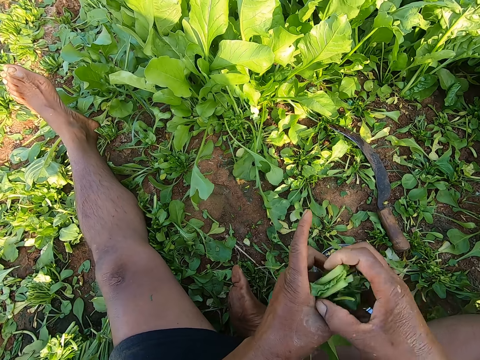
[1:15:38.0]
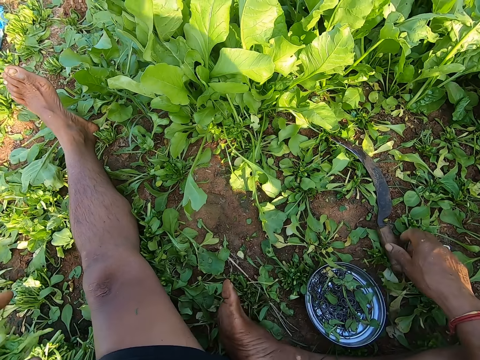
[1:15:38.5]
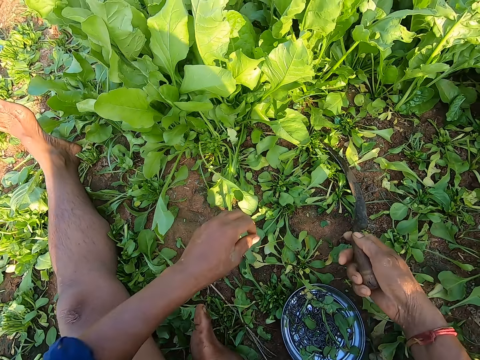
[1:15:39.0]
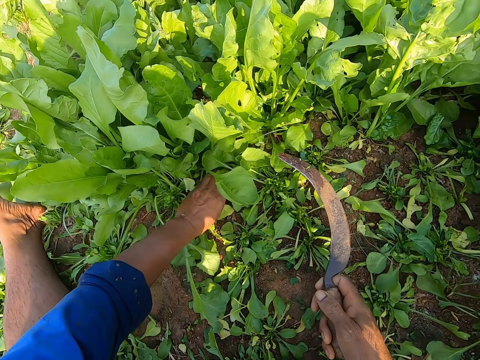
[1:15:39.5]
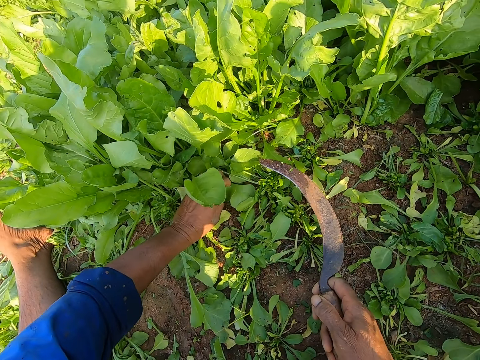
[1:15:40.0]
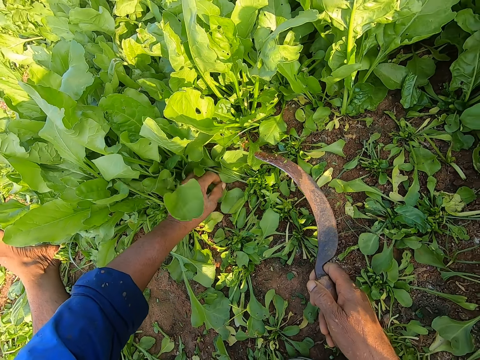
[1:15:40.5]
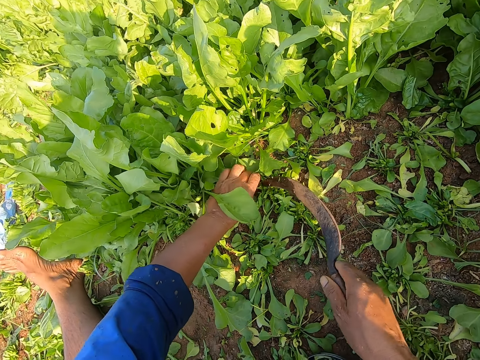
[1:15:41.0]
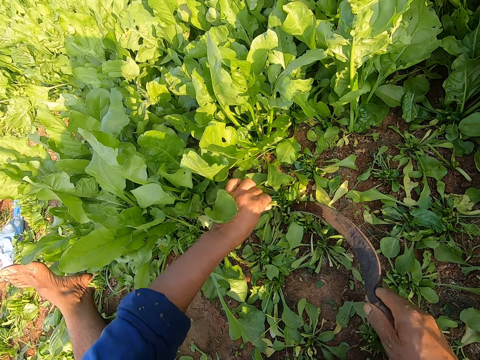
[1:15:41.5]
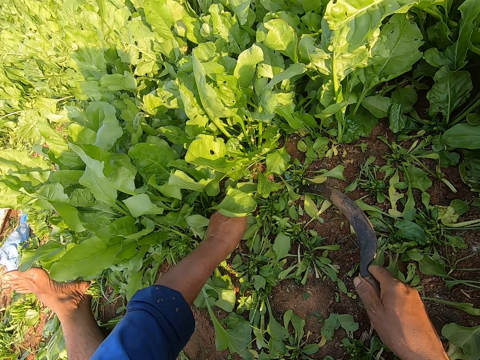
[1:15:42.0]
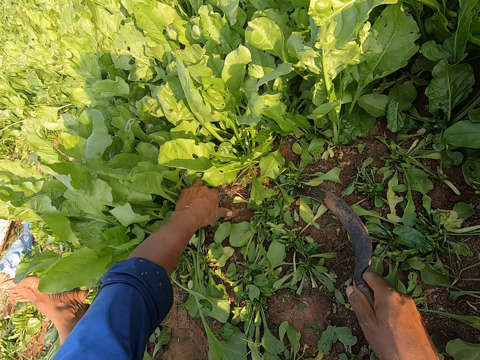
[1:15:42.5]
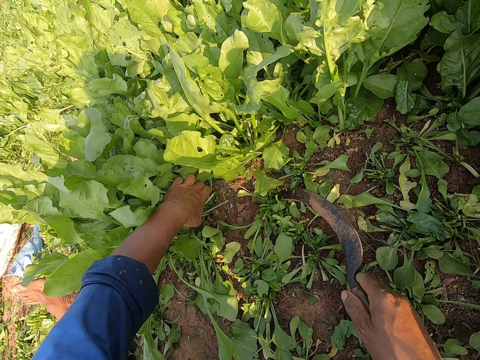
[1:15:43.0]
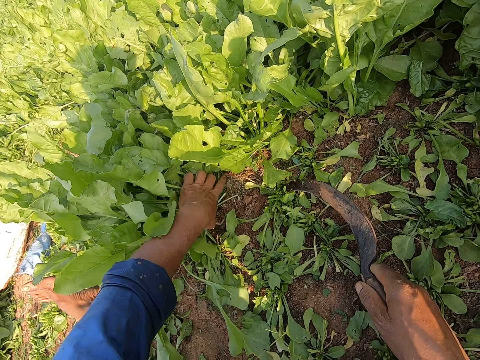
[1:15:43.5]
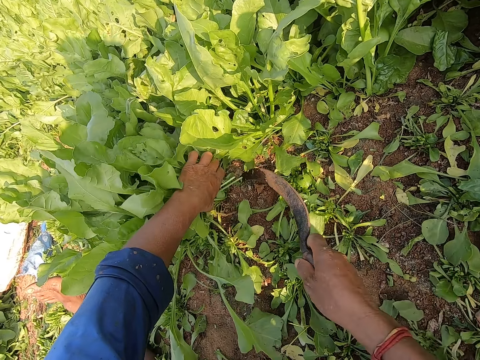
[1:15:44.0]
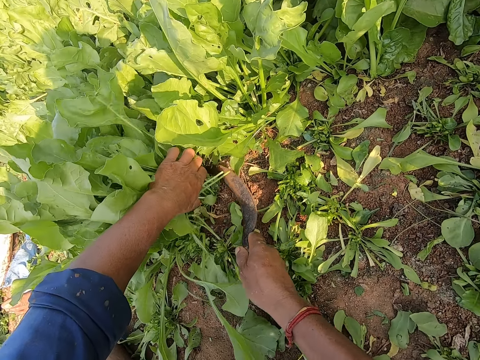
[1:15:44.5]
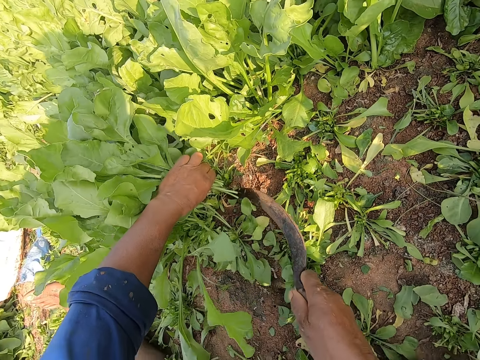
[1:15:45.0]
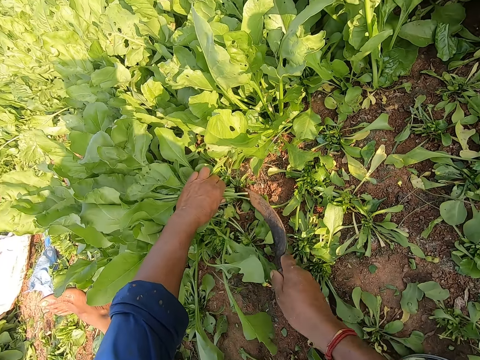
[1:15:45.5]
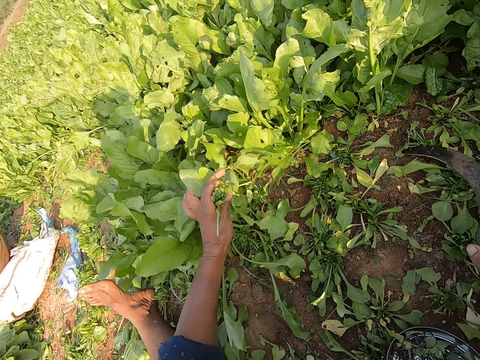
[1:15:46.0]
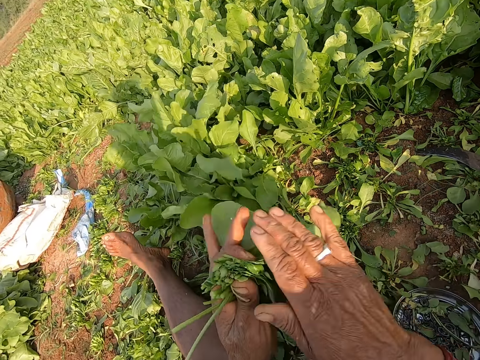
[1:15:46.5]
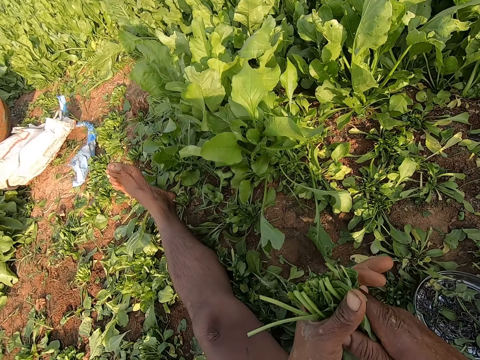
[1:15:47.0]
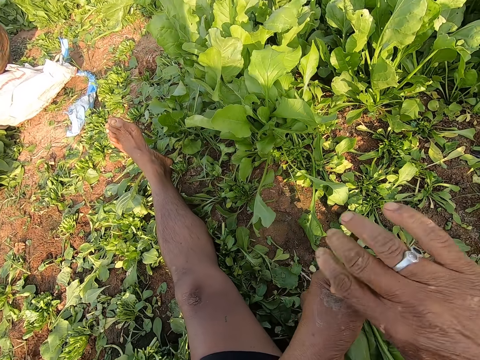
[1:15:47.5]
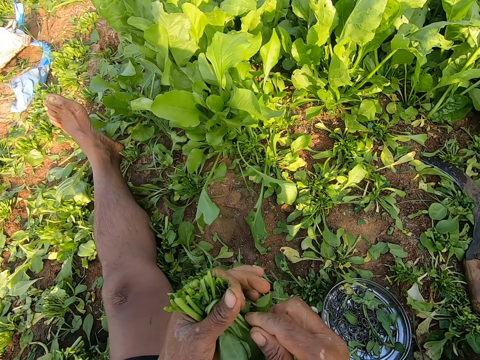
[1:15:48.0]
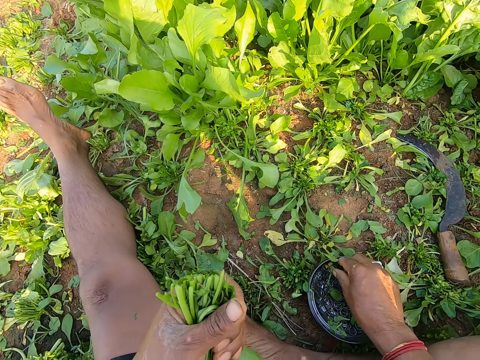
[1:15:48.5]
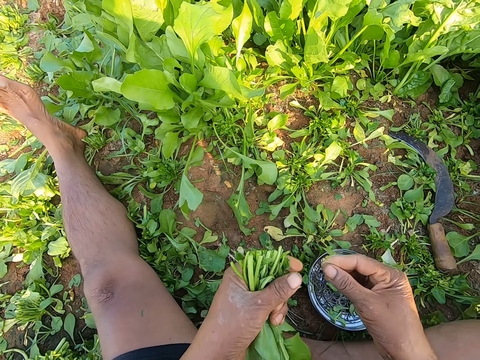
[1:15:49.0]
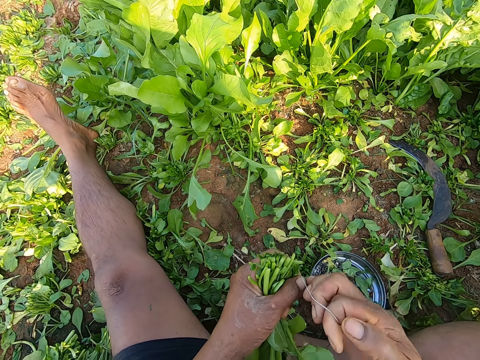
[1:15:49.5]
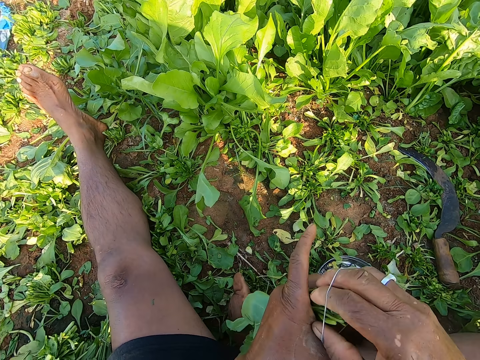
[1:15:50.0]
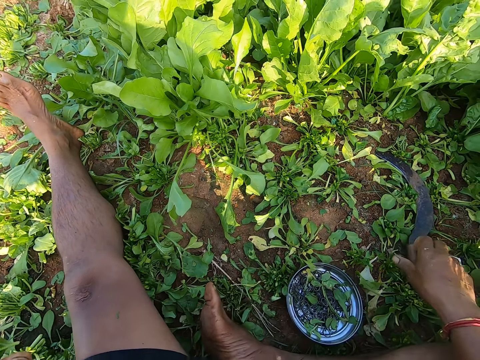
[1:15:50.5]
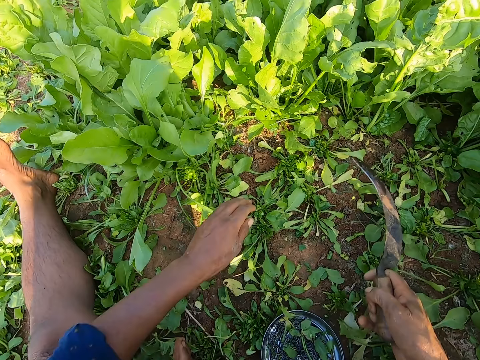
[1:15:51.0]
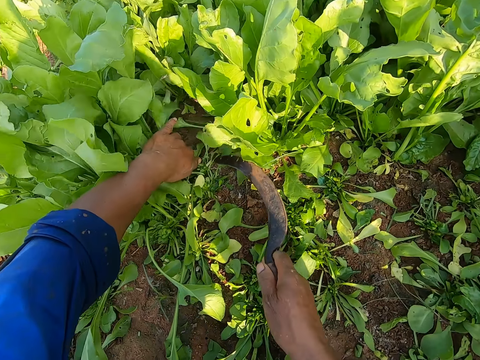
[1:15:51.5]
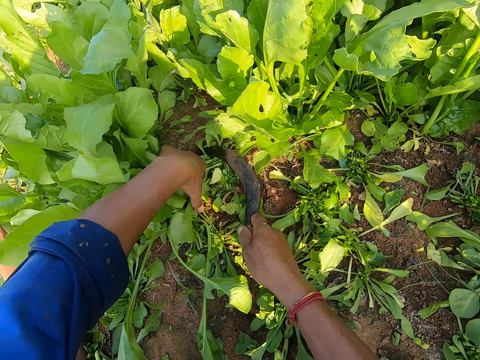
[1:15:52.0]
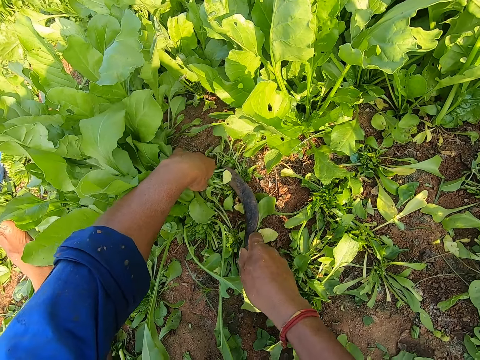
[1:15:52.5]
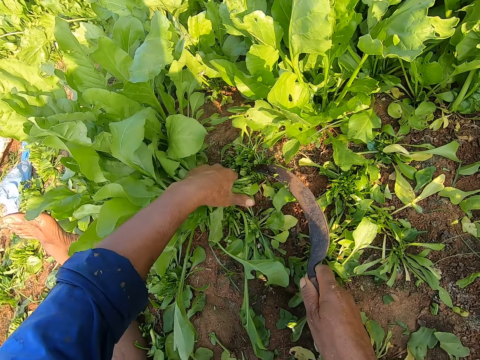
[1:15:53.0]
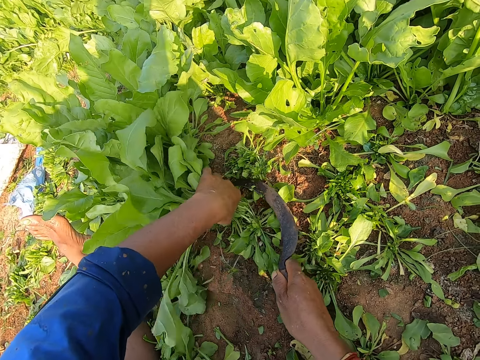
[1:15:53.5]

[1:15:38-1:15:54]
The camera wearer puts the rubber band on the spinach leaves in his left hand with his right hand. He drops the spinach leaves in his left hand on the ground. He picks up the sickle on the ground with his right hand. He holds a bunch of collard greens on the ground with his left hand. He cuts the bunch of collard greens in his left hand on the ground with the sickle in his right hand. He holds a bunch of collard greens on the ground with his left hand. He cuts the bunch of collard greens in his left hand on the ground with the sickle in his right hand. He places the sickle on the ground with his right hand. He holds the bunch of collard greens with his hands. He folds the spinach stems. He talks with a woman. He picks up a rubber band from the bowl on the ground with his right hand. He pulls the rubber band with his hands. He binds the bunch of collard greens in his left hand with the rubber band in his right hand. He puts the spinach down and picks up the sickle from the ground with his right hand. He holds a bunch of collard greens on the ground with his left hand. He cuts the bunch of collard greens in his left hand on the ground with the sickle in his right hand. He talks with the woman.

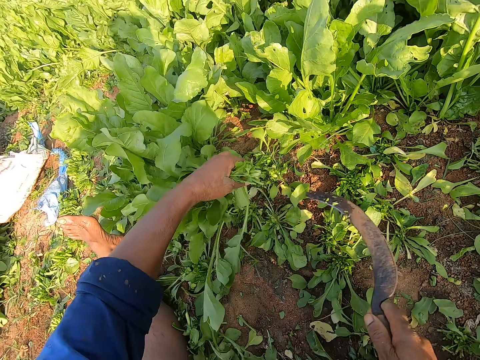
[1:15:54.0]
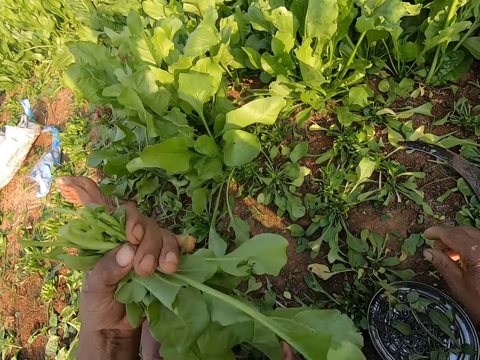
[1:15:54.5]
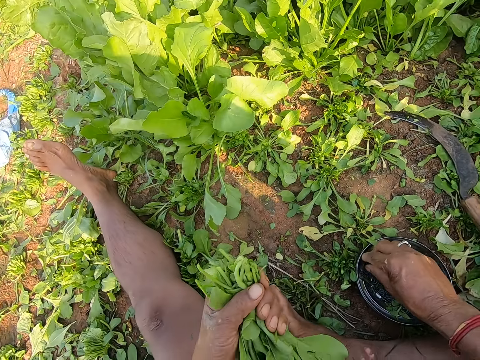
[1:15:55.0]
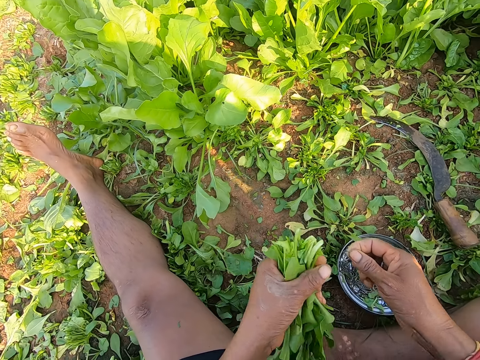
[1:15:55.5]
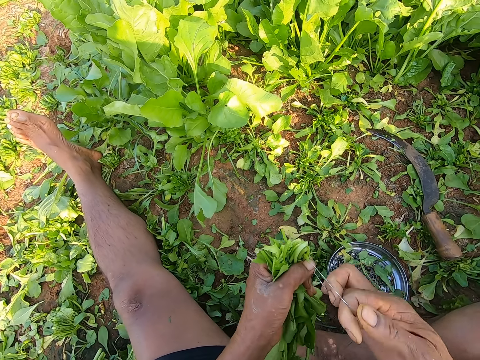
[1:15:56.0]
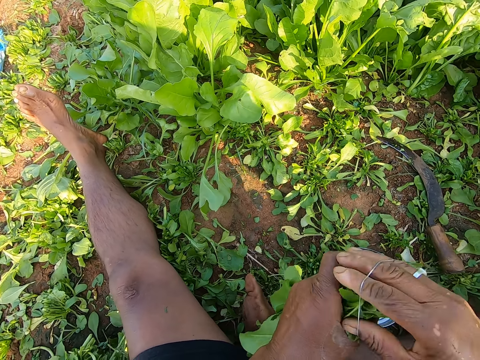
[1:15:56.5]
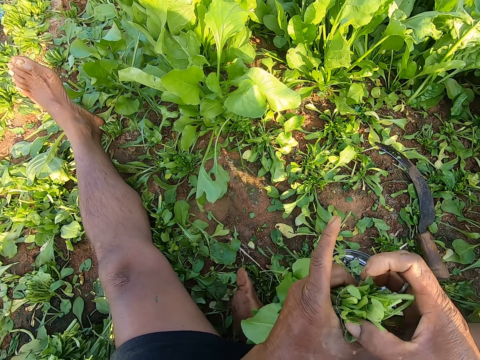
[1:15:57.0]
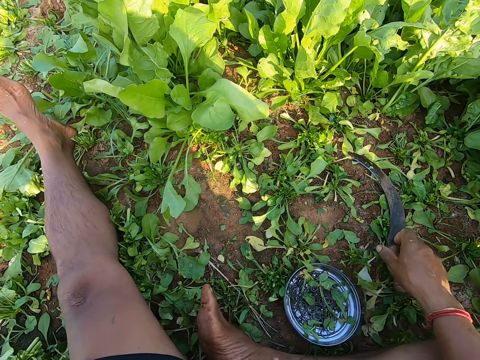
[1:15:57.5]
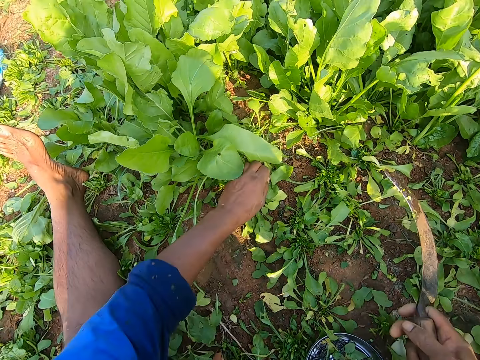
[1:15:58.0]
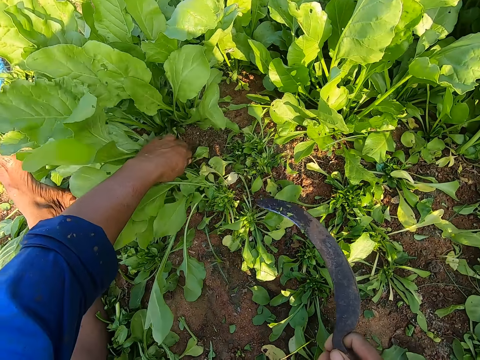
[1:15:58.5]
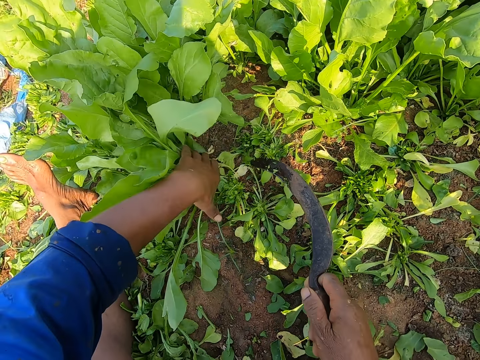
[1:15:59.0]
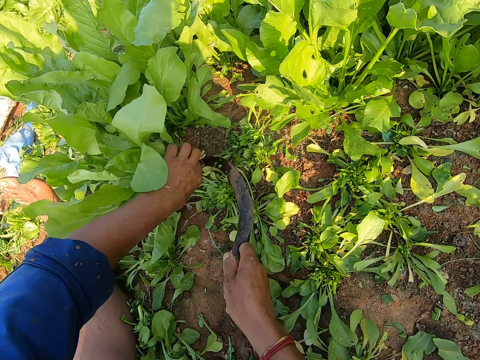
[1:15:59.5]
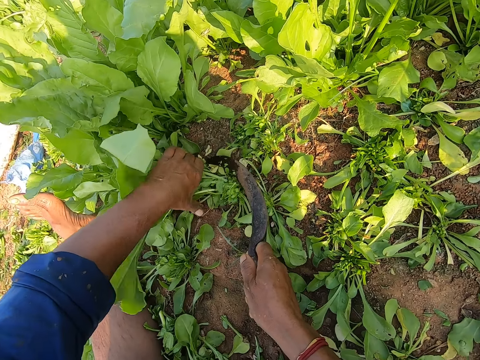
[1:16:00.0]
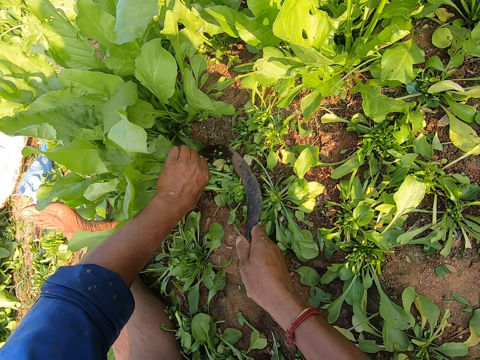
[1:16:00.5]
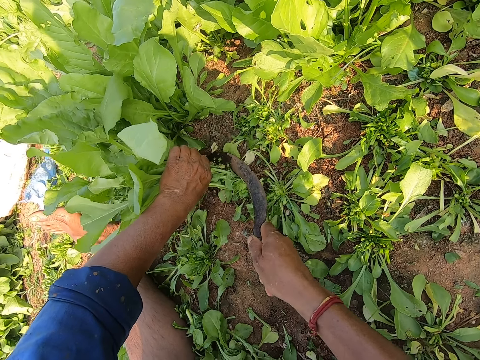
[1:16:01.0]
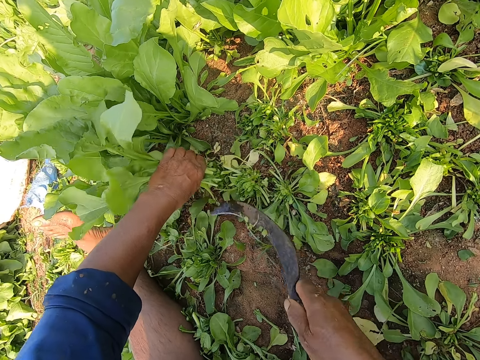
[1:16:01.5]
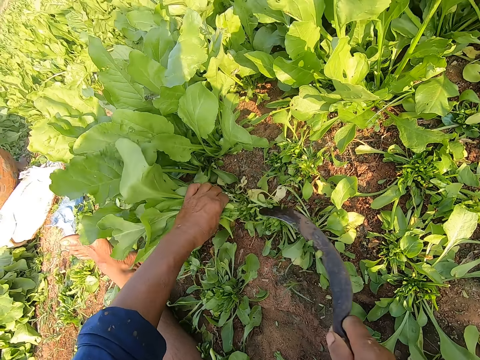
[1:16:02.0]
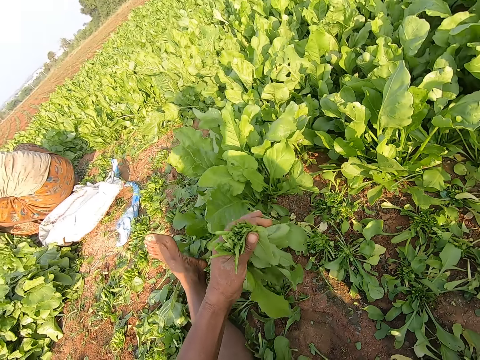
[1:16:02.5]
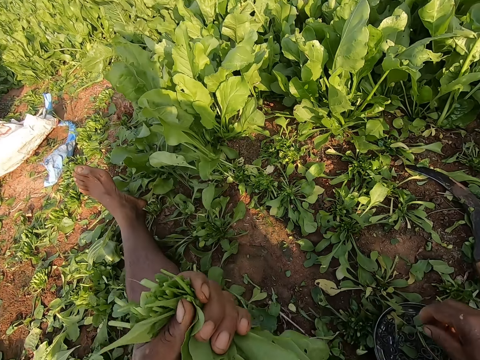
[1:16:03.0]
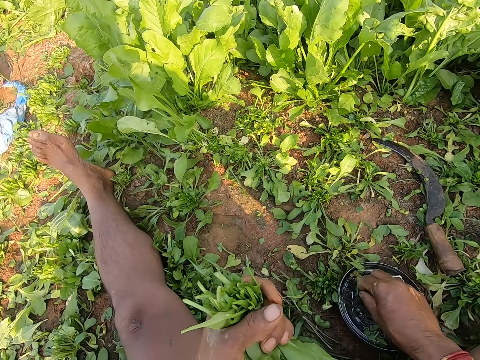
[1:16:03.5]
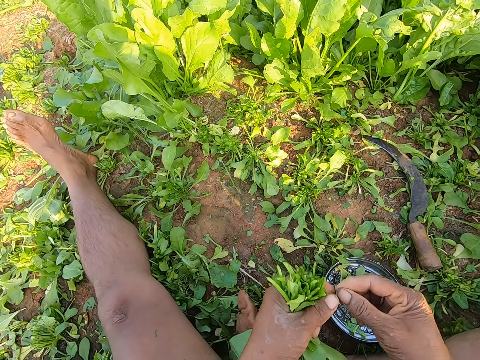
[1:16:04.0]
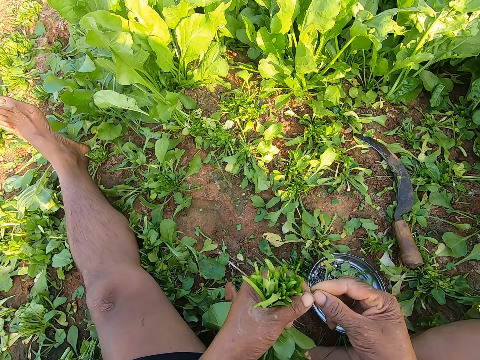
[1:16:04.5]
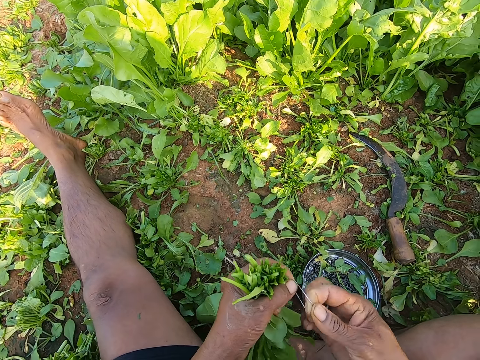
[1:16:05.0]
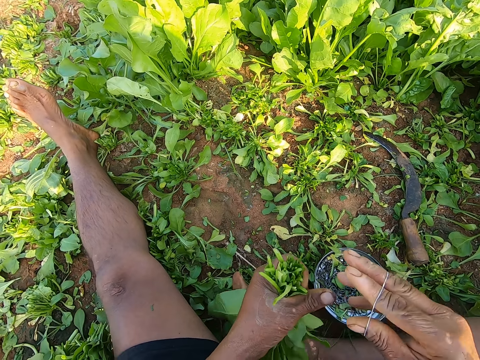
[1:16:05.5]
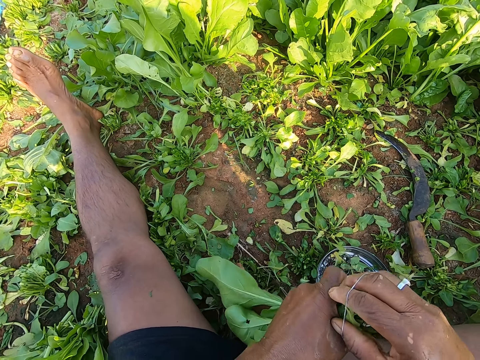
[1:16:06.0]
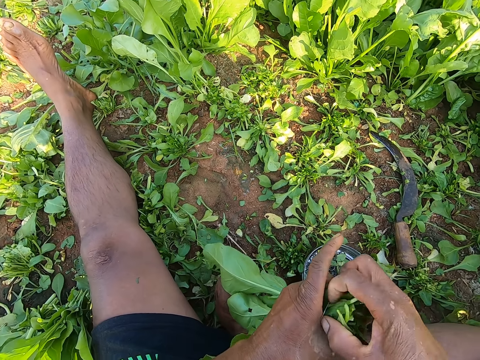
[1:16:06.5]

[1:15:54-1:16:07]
The camera wearer places the sickle on the ground with his right hand. He picks up a rubber band from the bowl on the ground with his right hand. He pulls the rubber band with his hands. He binds the bunch of collard greens in his left hand with the rubber band in his right hand. He puts the spinach down and picks up the sickle from the ground with his right hand. He holds a bunch of collard greens on the ground with his left hand. He cuts the bunch of collard greens in his left hand on the ground with the sickle in his right hand. He puts the sickle down. He picks up a rubber band from the bowl on the ground with his right hand. He pulls the rubber band with his hands. He binds the bunch of collard greens in his left hand with the rubber band in his right hand.
